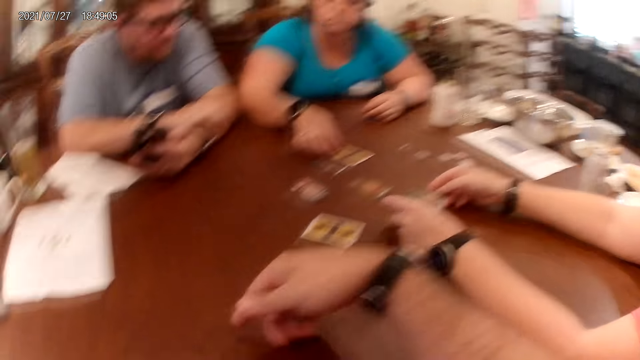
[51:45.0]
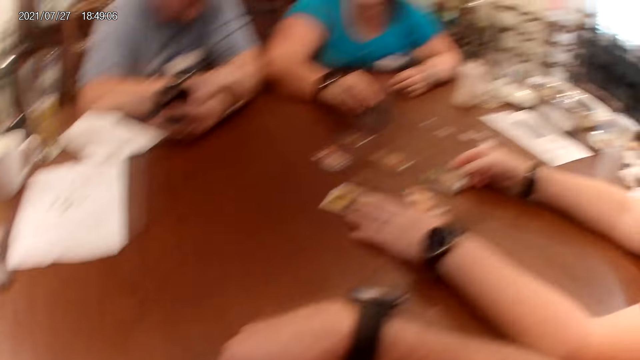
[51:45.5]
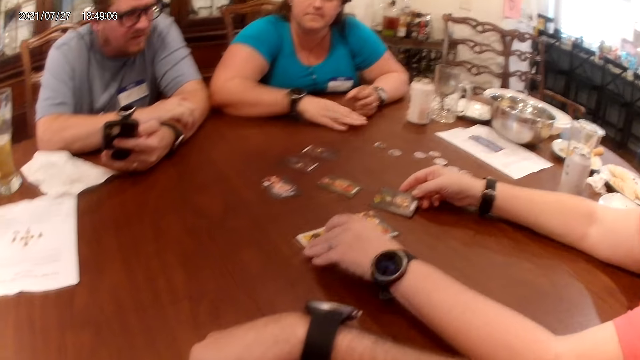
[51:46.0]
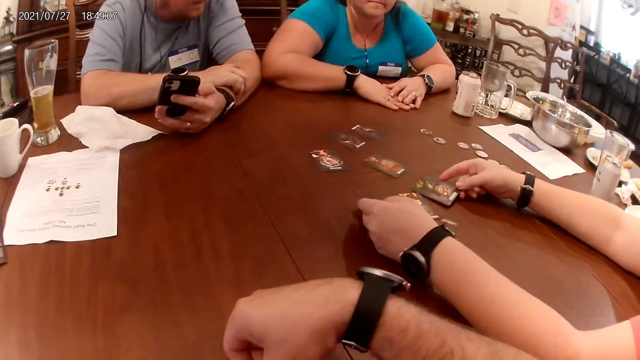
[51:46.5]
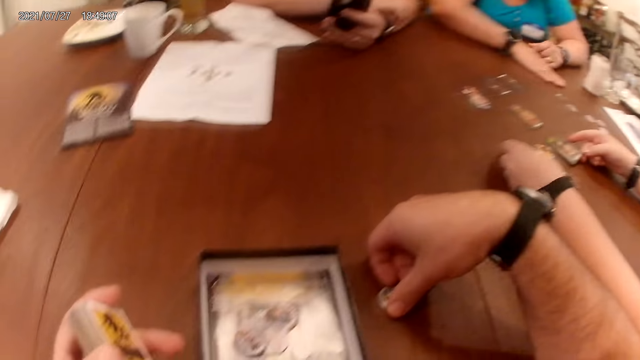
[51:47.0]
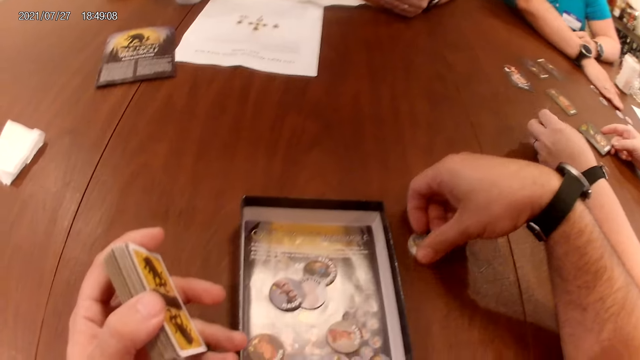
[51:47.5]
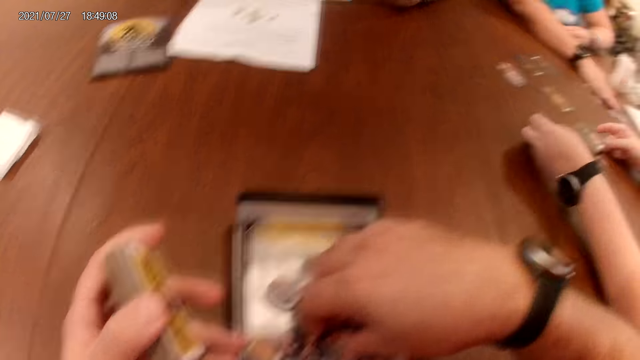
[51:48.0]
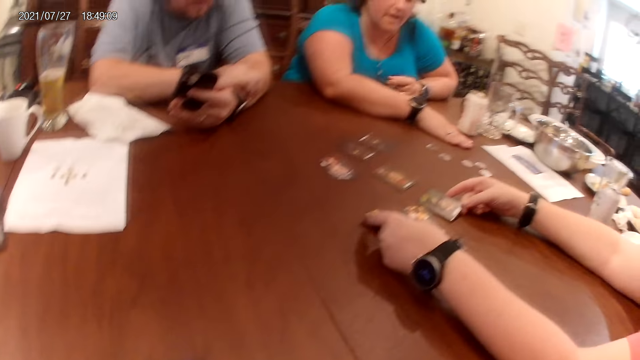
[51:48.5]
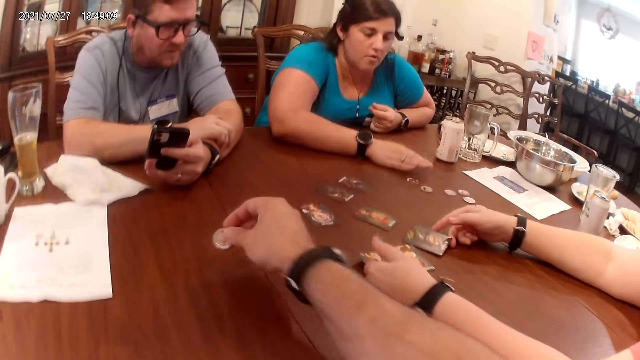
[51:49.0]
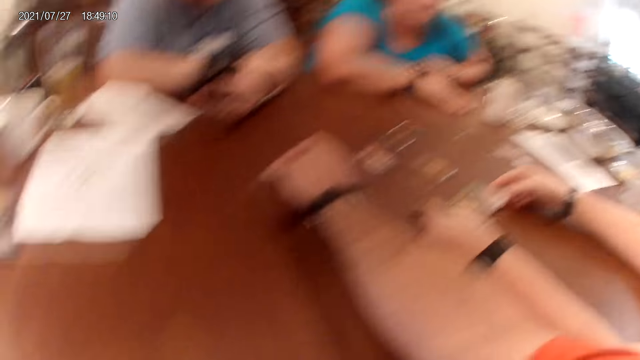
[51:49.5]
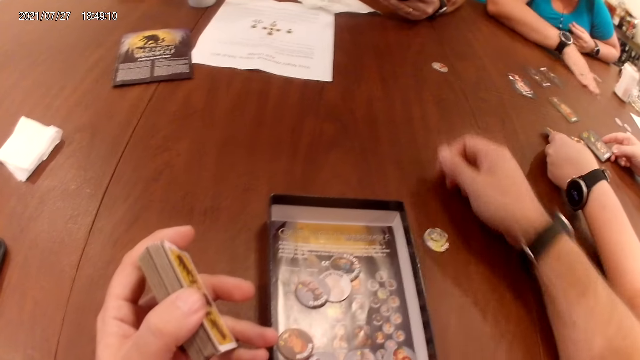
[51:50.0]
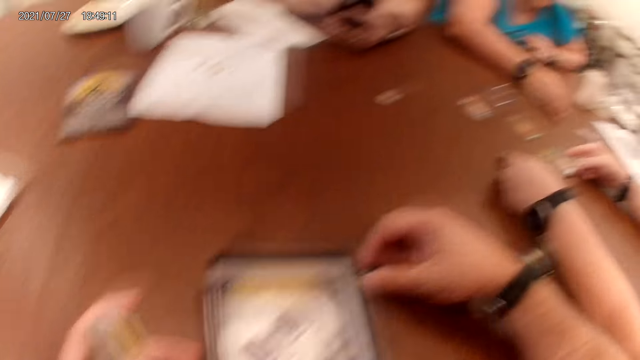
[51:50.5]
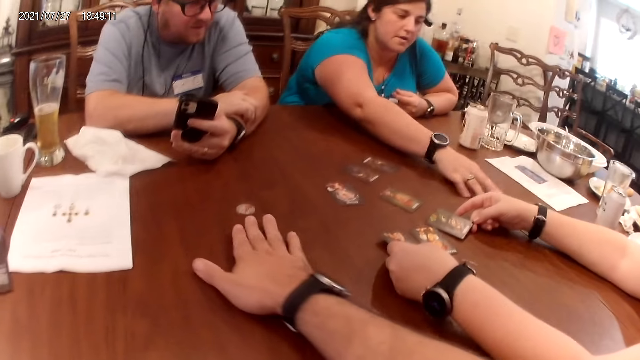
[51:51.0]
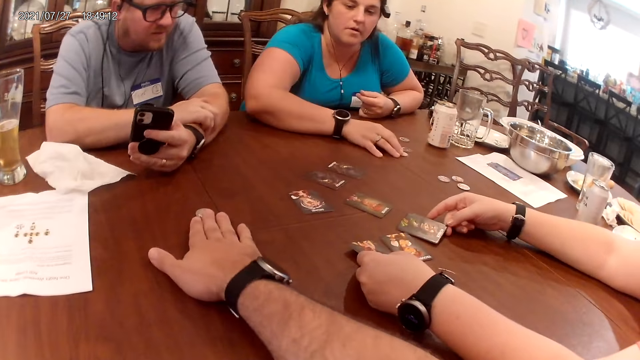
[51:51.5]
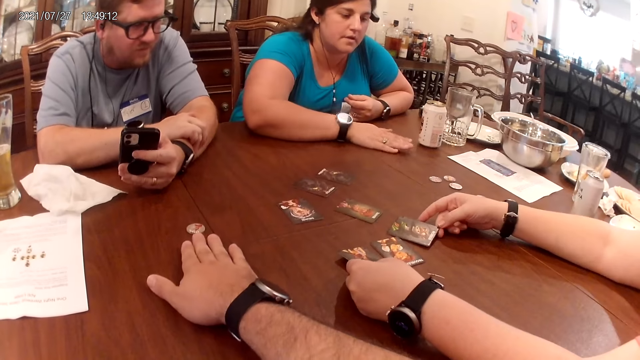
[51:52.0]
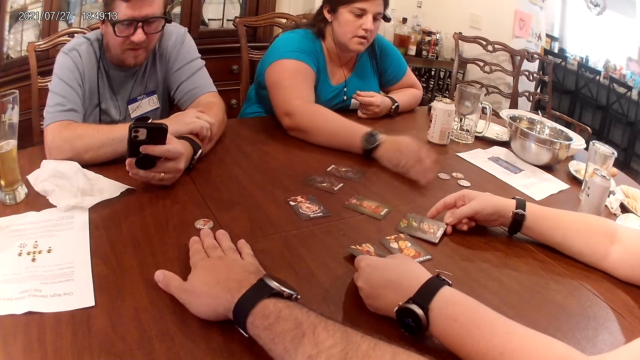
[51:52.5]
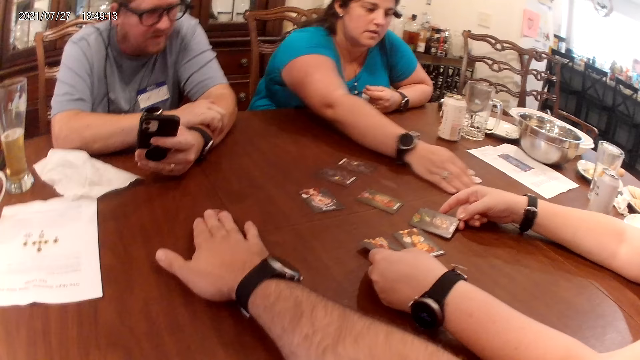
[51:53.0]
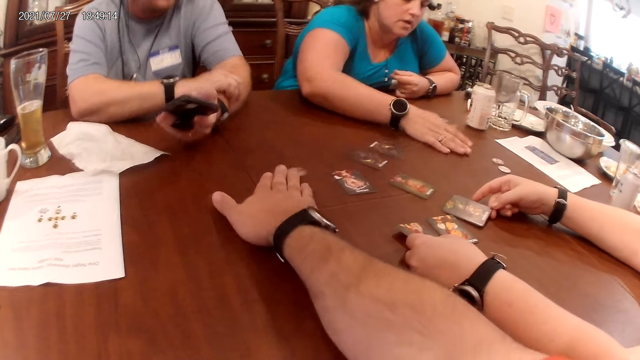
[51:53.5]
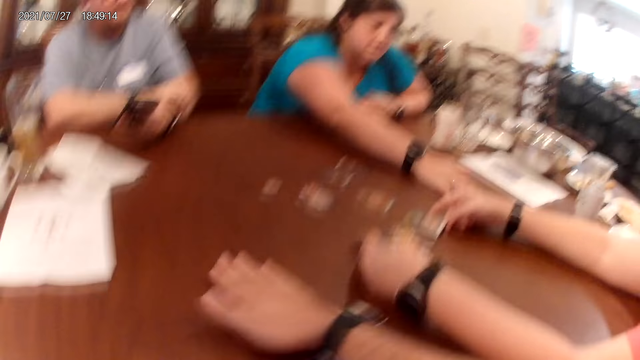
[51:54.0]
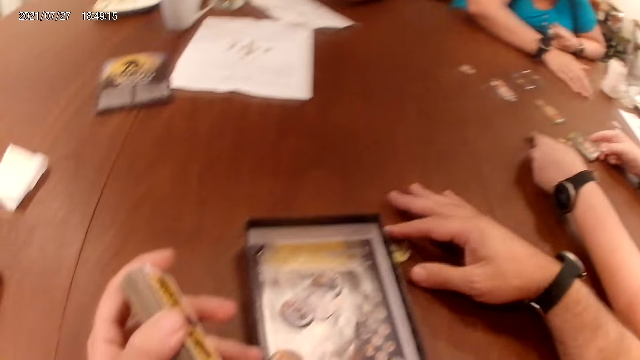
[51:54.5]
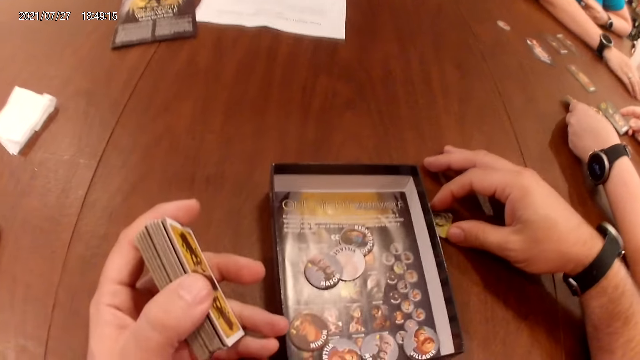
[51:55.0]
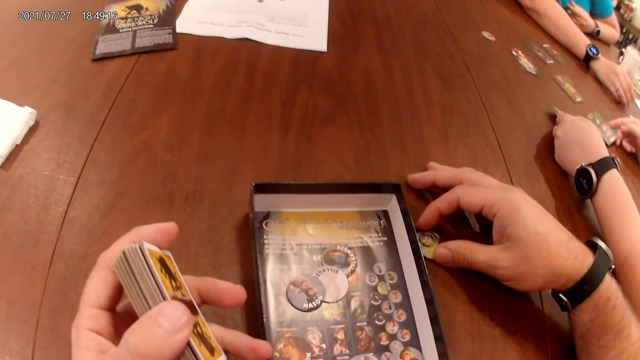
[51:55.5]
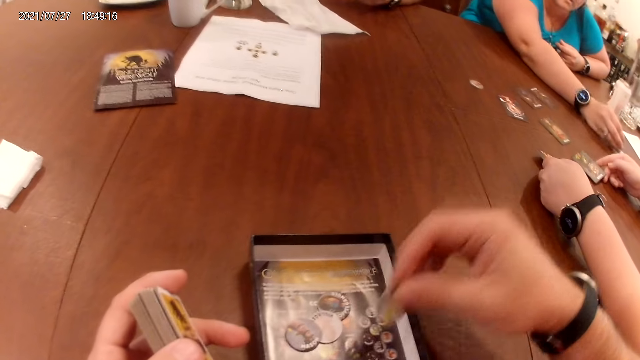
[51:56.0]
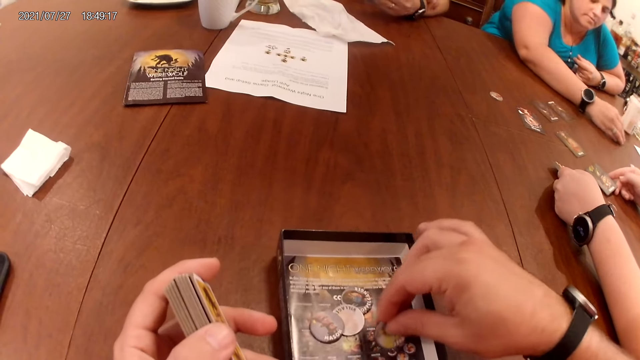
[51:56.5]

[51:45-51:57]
A woman flips a card on the table with her left hand. Another woman flips a card on the table with her right hand. The first woman flips a card on the table with her left hand. The other woman touches the table with her right hand. The camera wearer moves a chip on the table with his right hand. The other woman moves a chip on the table with her right hand. The camera wearer drops a chip on the table. The other woman moves a chip on the table with her right hand repeatedly. The camera wearer moves a chip on the table with his right hand. The other woman moves a chip on the table with her right hand. She does so again. The camera wearer moves a chip from the table into the carton on the table with his right hand.

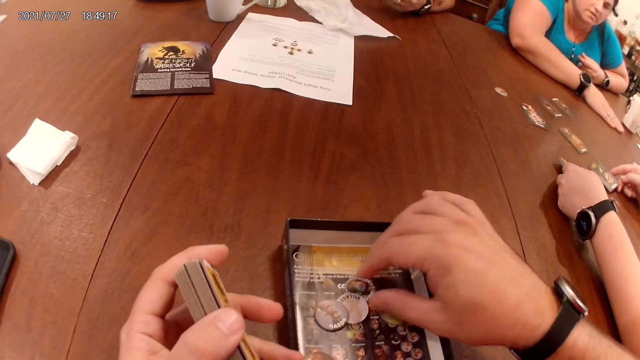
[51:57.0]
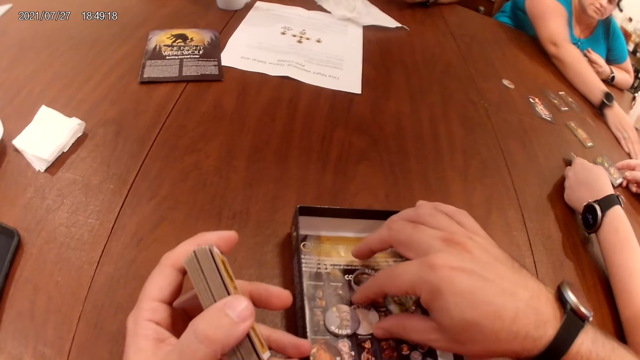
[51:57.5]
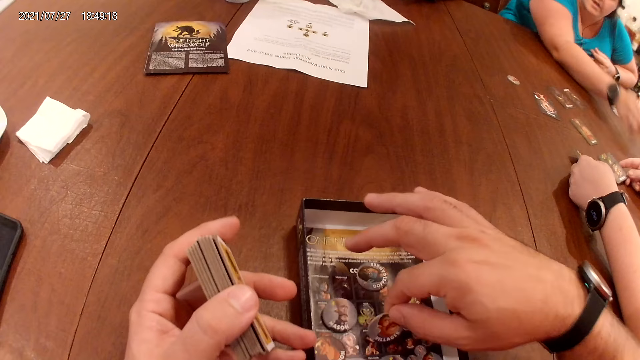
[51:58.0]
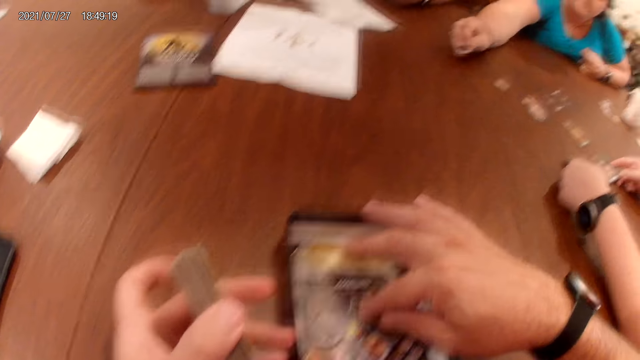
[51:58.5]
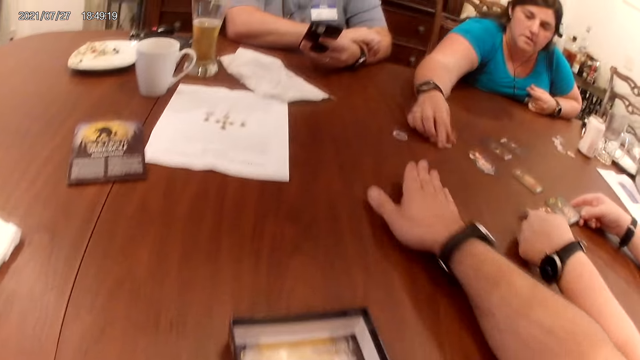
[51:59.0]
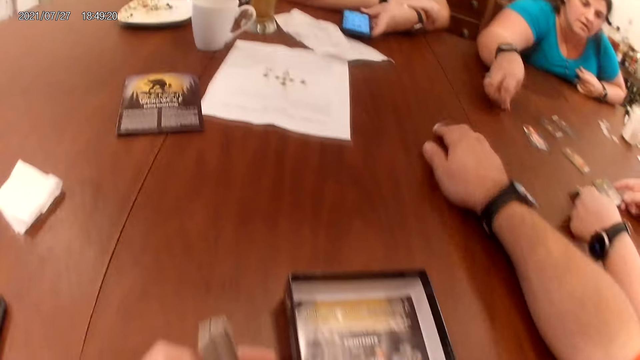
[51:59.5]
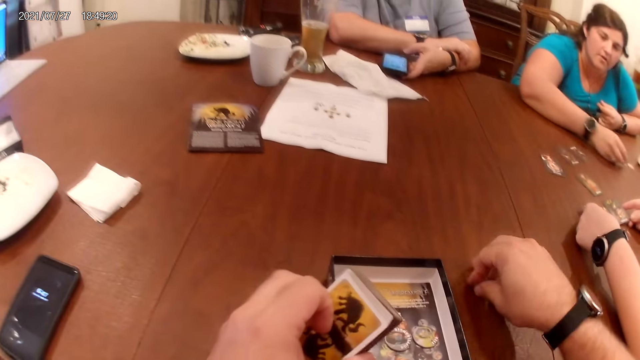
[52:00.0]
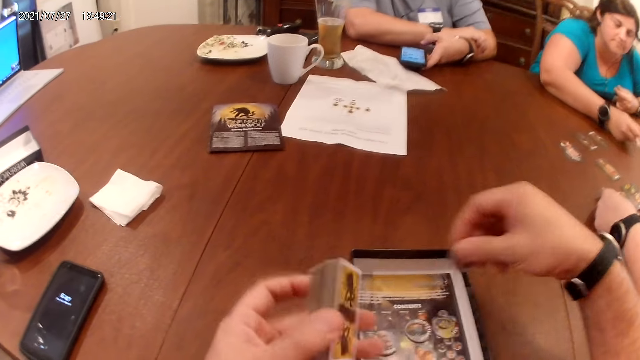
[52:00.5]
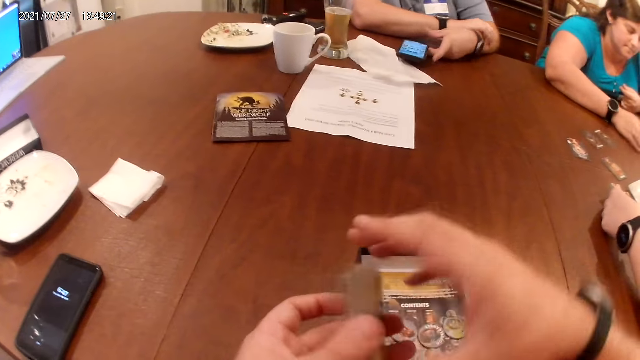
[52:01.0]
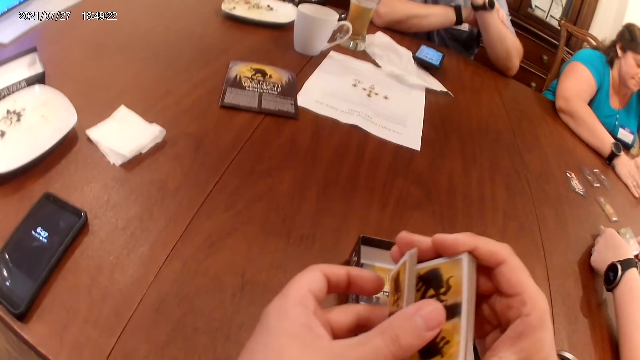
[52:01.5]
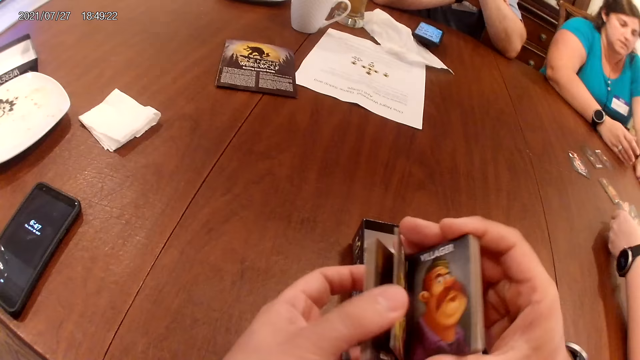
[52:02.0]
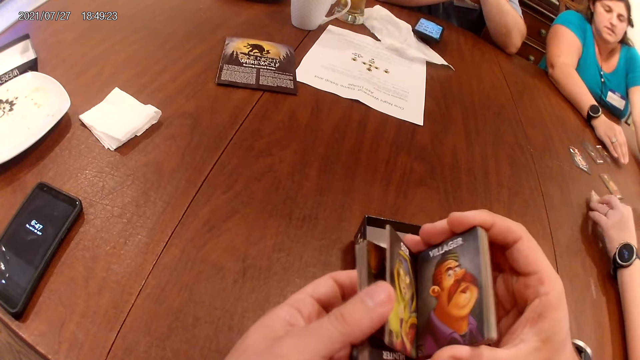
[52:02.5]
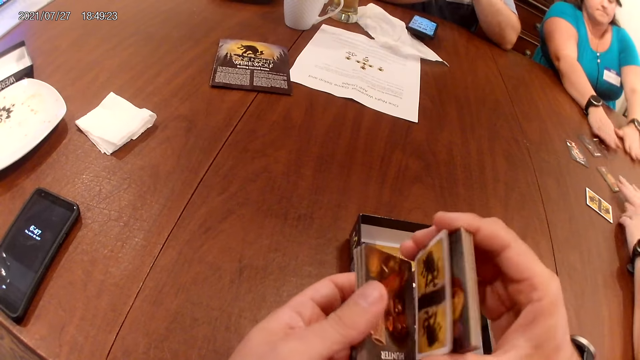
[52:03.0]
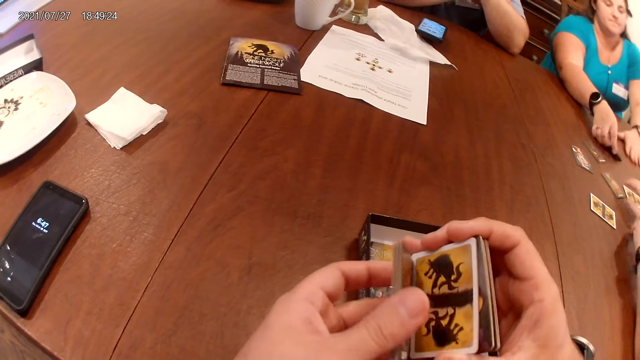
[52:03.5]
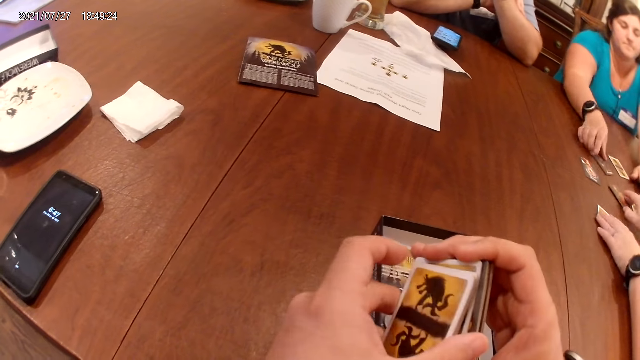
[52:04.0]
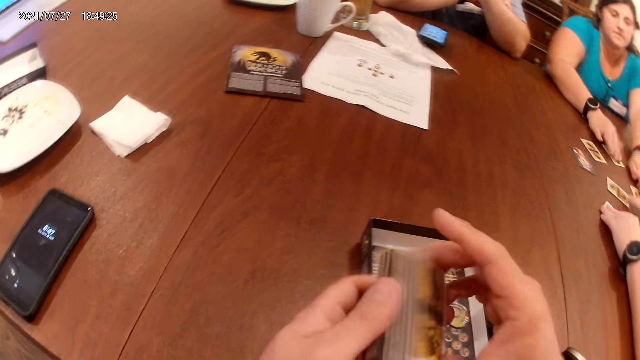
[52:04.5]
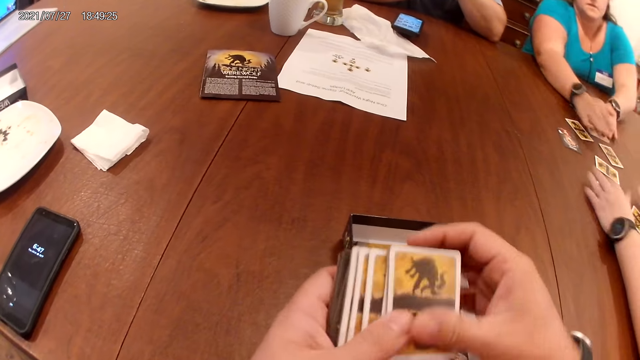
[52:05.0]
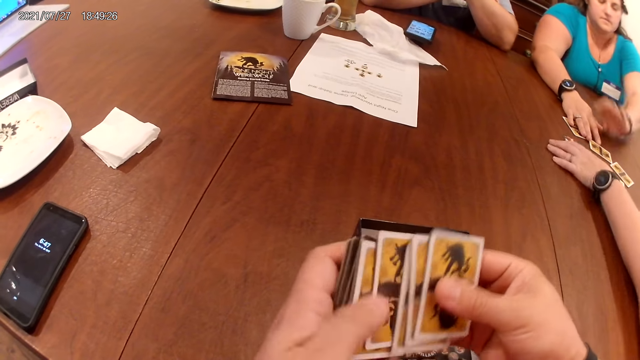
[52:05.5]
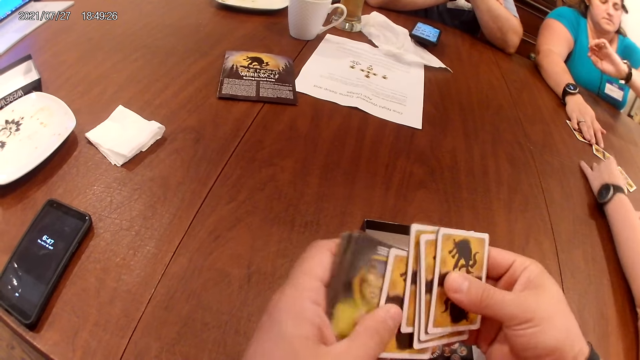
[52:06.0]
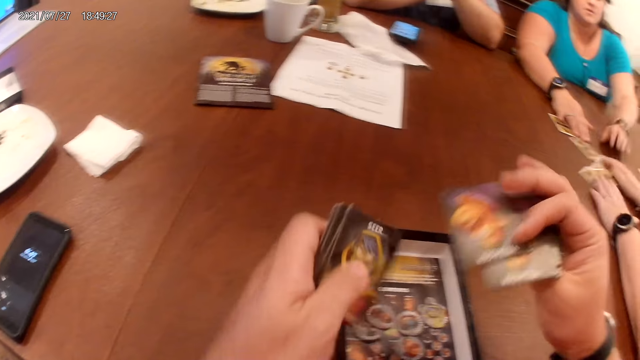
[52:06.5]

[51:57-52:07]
The camera wearer moves a chip in the carton with his right hand. A woman moves a chip on the table with her right hand. She does so again. The camera wearer moves a chip from the table into the carton or box on the table with his right hand. He sorts the cards in his hands, and places a card inside the box. Another woman flips a card in her left hand on the table, and flips a card in her right hand on the table. The first woman flips a card on the table with her right hand. She does so again. The other woman flips a card in her right hand on the table. The first woman moves a card on the table with her right hand, moves a card on the table with her left hand, and moves a card on the table with her right hand. The other woman moves a card on the table with her left hand, and shuffles the cards on the table with both hands.
